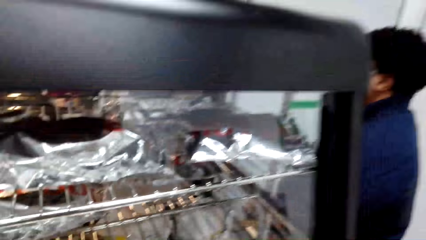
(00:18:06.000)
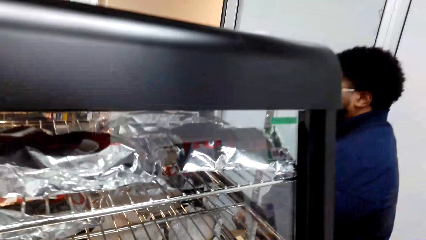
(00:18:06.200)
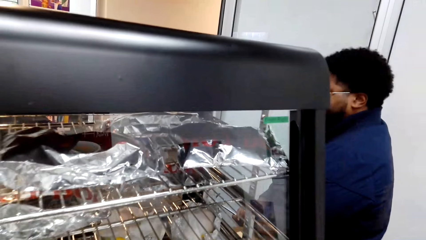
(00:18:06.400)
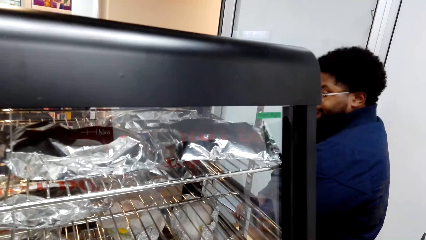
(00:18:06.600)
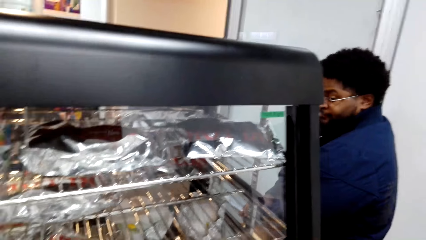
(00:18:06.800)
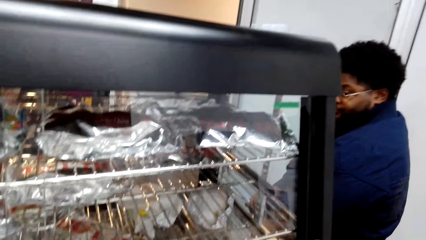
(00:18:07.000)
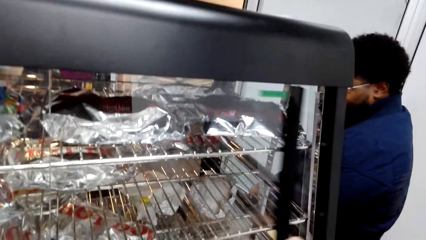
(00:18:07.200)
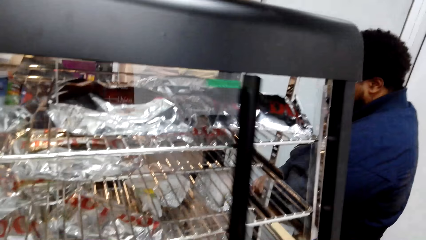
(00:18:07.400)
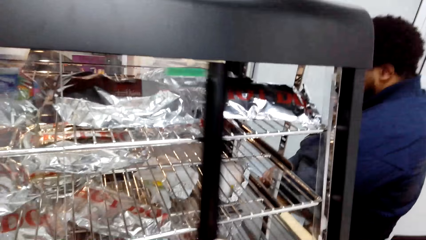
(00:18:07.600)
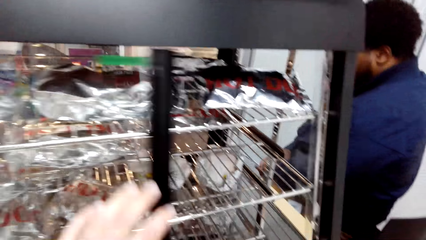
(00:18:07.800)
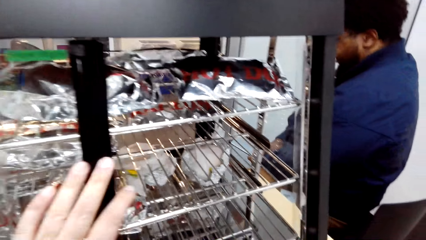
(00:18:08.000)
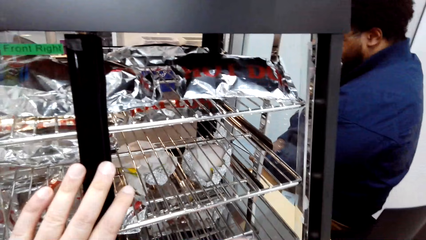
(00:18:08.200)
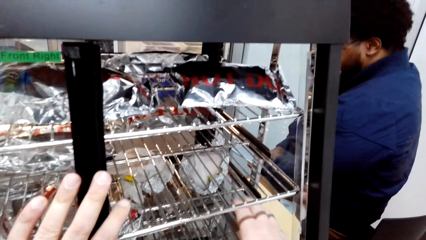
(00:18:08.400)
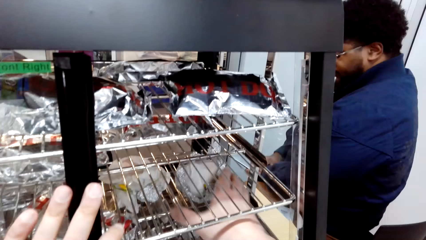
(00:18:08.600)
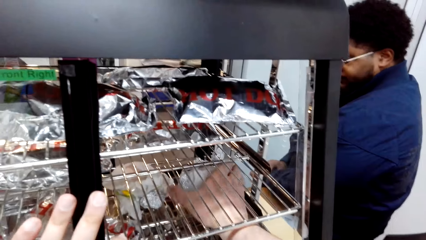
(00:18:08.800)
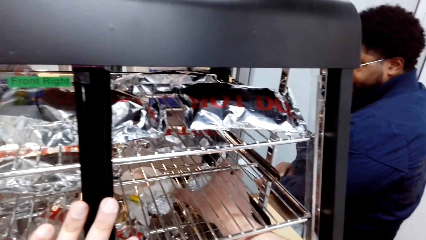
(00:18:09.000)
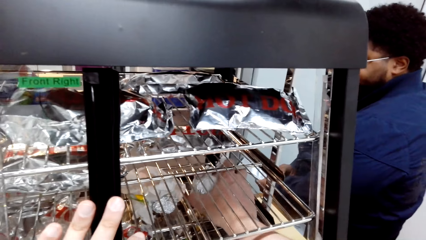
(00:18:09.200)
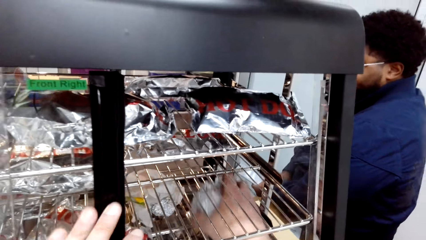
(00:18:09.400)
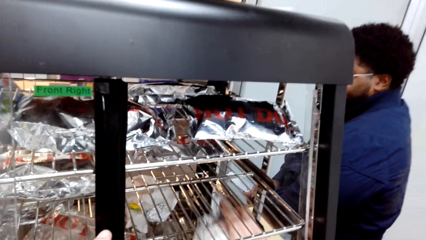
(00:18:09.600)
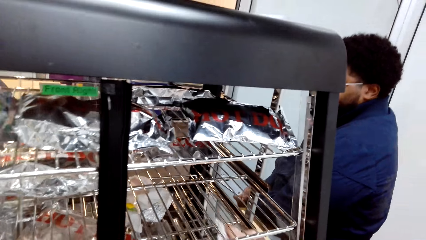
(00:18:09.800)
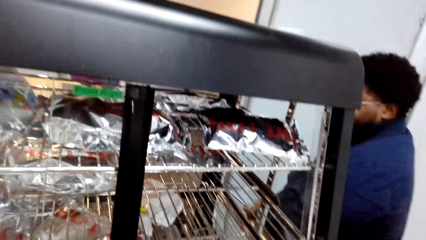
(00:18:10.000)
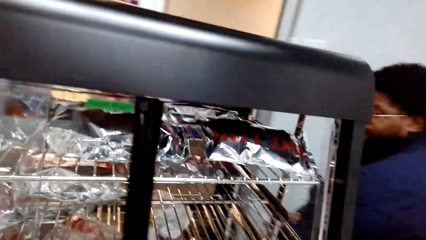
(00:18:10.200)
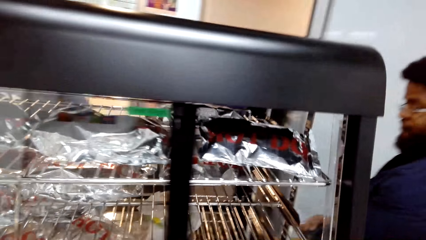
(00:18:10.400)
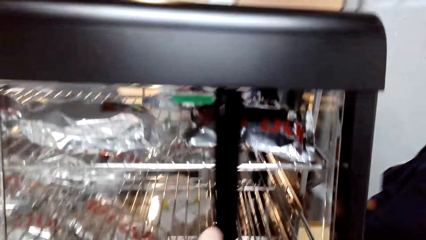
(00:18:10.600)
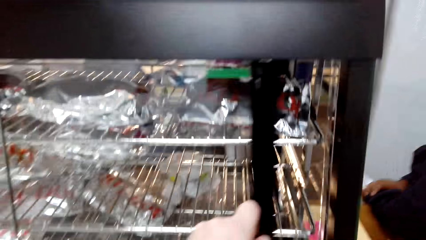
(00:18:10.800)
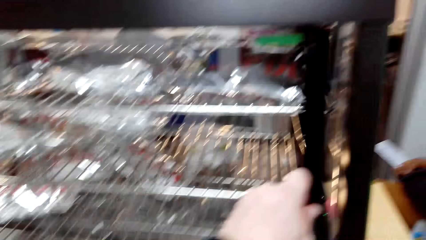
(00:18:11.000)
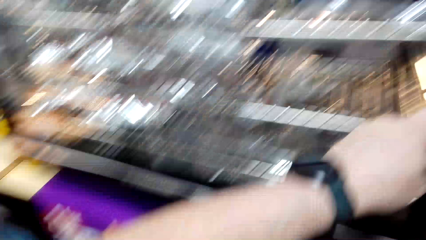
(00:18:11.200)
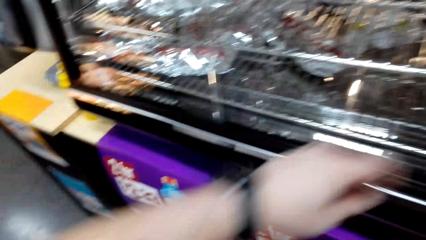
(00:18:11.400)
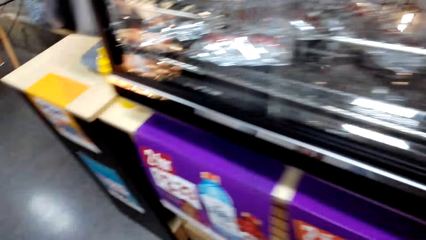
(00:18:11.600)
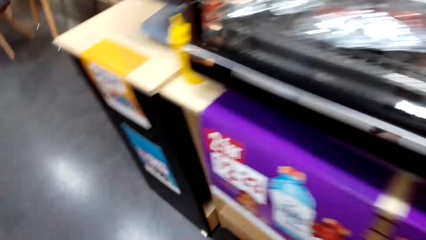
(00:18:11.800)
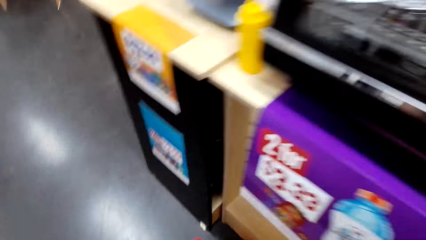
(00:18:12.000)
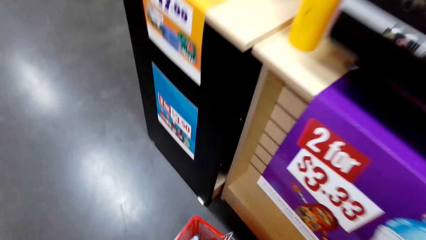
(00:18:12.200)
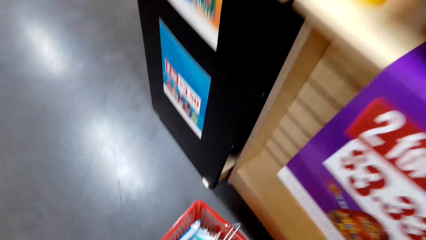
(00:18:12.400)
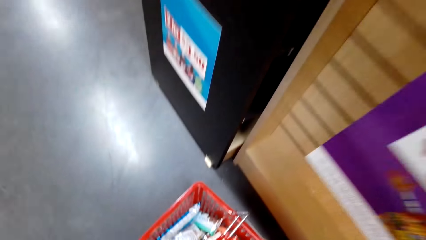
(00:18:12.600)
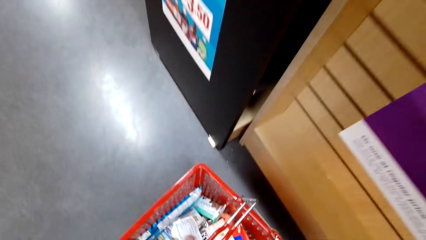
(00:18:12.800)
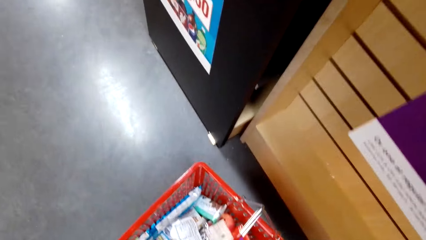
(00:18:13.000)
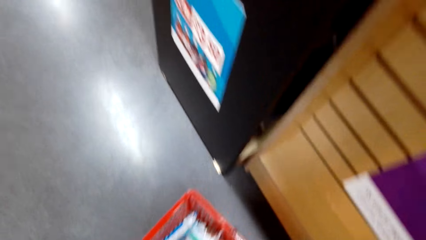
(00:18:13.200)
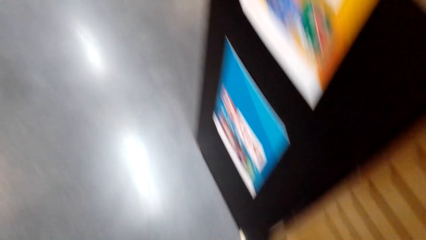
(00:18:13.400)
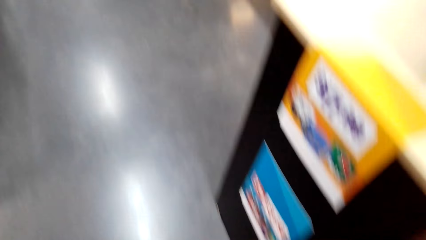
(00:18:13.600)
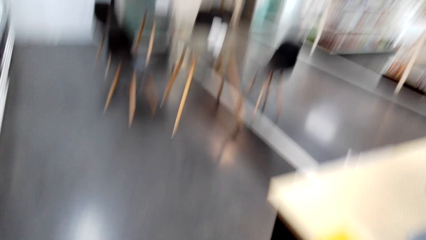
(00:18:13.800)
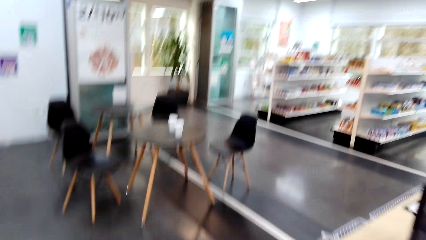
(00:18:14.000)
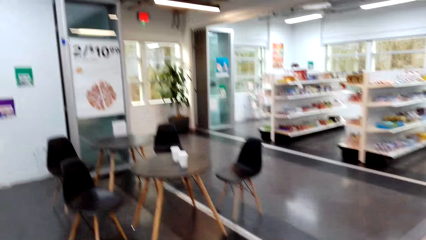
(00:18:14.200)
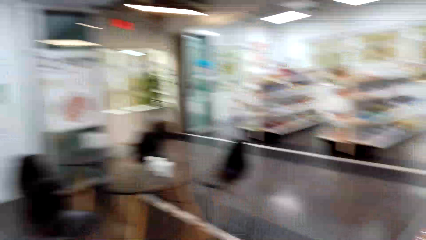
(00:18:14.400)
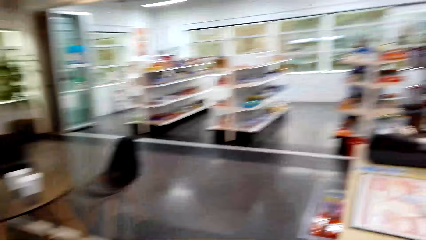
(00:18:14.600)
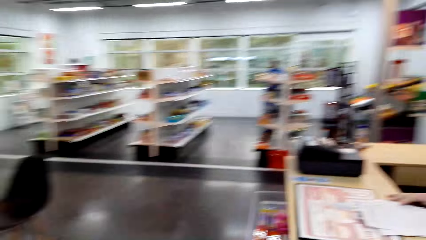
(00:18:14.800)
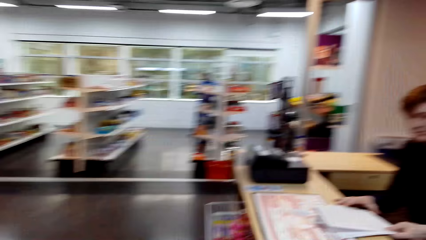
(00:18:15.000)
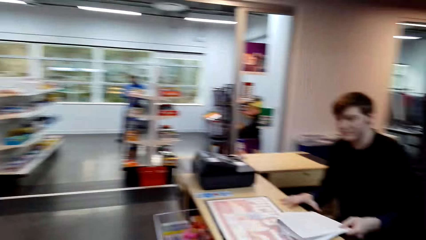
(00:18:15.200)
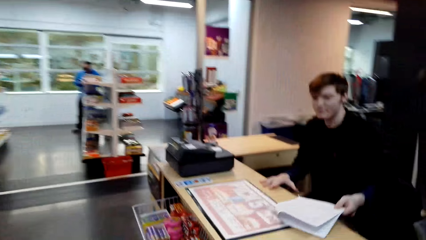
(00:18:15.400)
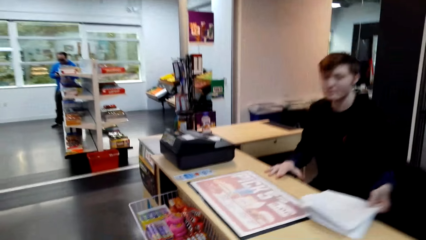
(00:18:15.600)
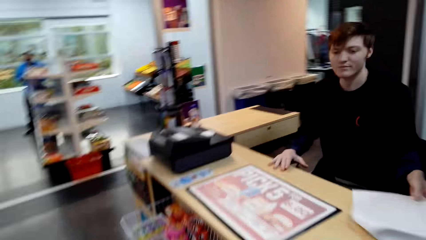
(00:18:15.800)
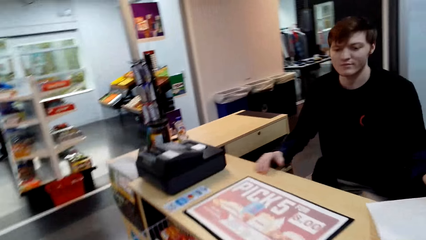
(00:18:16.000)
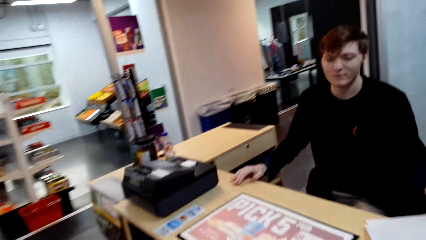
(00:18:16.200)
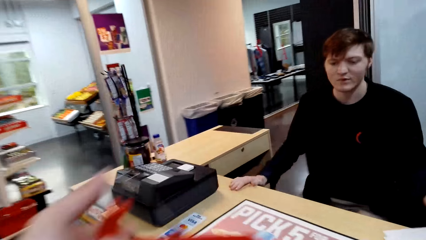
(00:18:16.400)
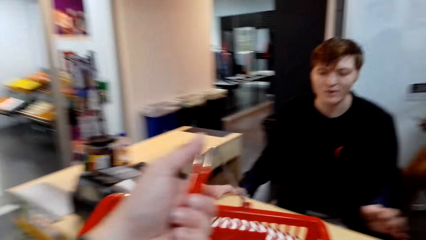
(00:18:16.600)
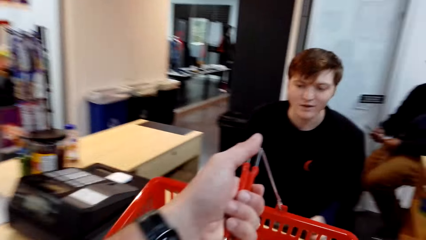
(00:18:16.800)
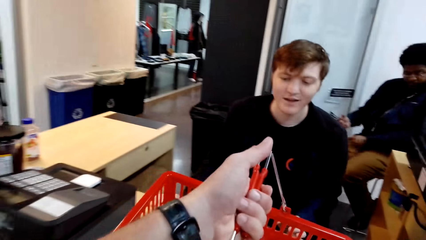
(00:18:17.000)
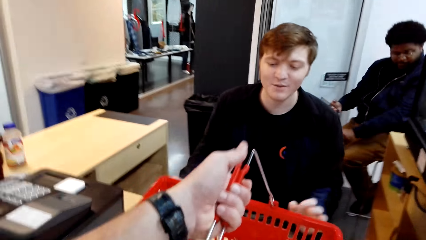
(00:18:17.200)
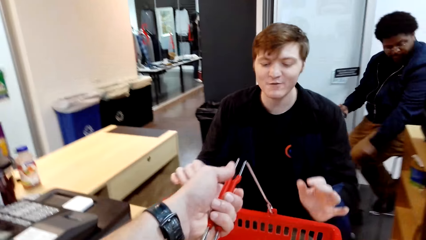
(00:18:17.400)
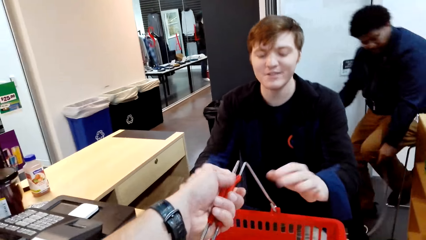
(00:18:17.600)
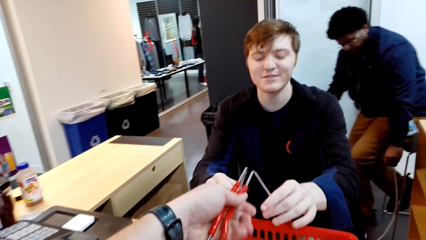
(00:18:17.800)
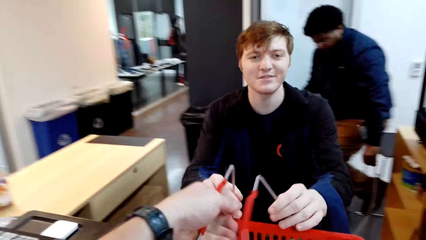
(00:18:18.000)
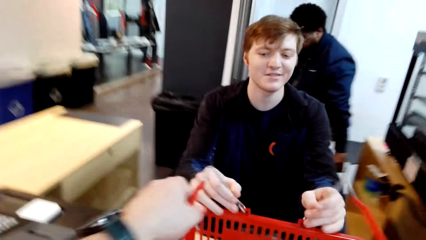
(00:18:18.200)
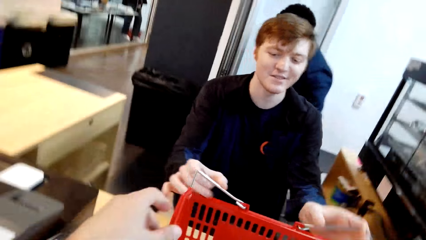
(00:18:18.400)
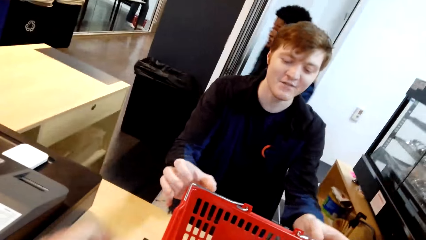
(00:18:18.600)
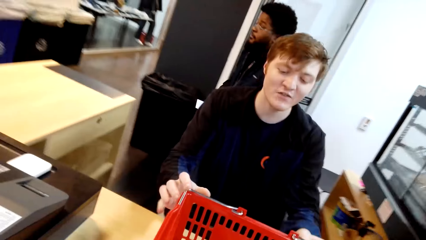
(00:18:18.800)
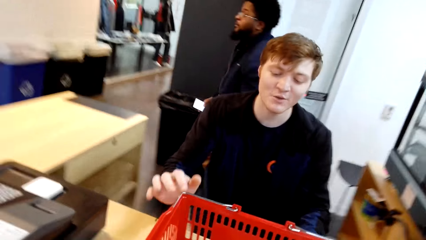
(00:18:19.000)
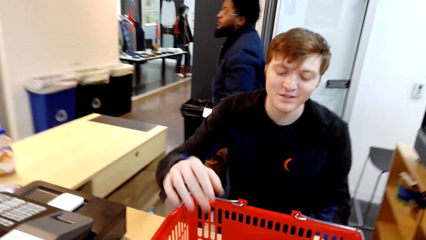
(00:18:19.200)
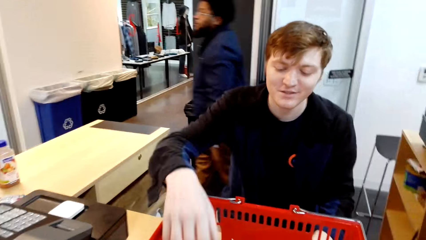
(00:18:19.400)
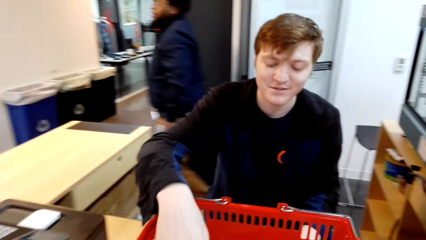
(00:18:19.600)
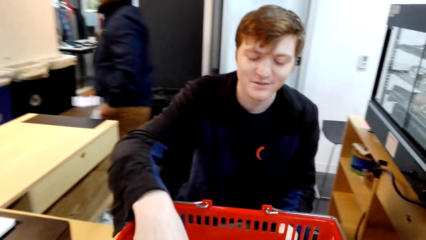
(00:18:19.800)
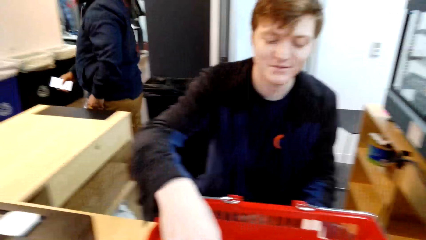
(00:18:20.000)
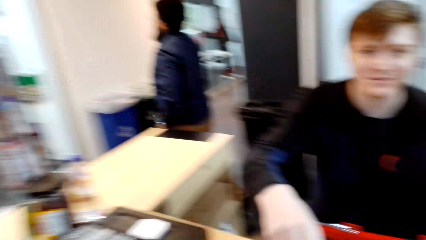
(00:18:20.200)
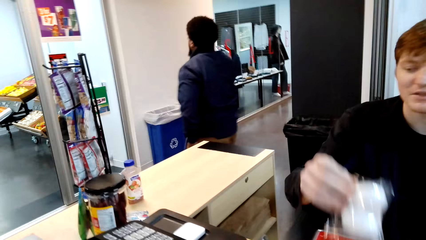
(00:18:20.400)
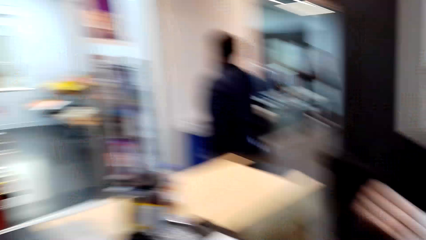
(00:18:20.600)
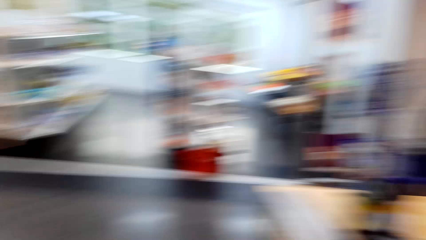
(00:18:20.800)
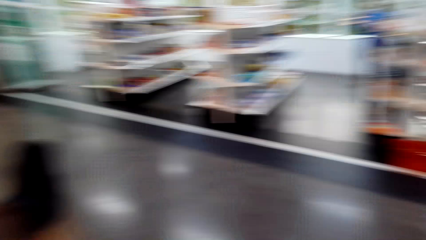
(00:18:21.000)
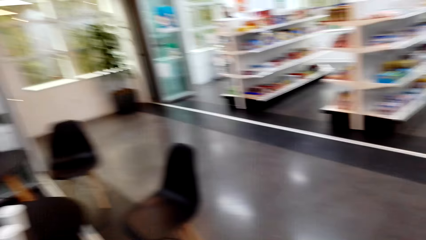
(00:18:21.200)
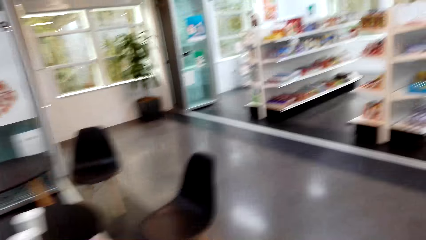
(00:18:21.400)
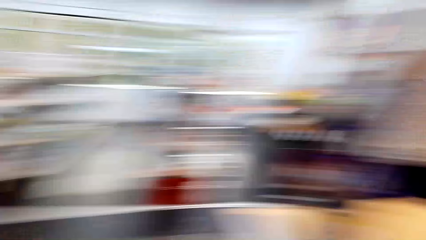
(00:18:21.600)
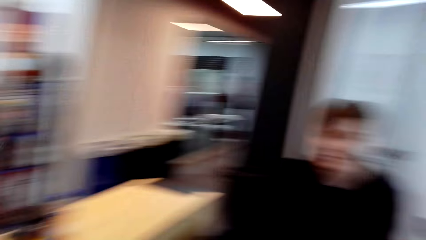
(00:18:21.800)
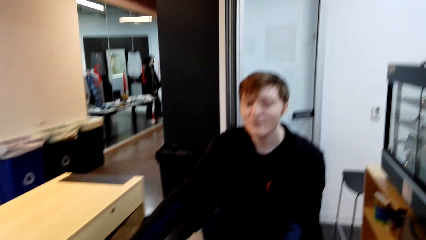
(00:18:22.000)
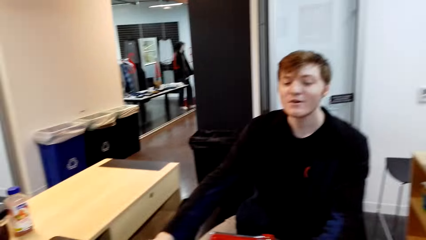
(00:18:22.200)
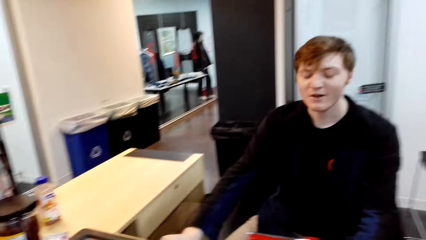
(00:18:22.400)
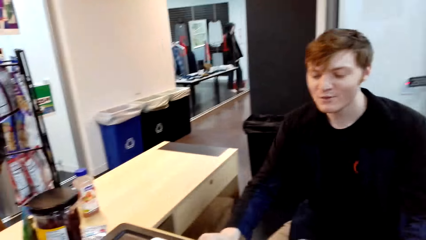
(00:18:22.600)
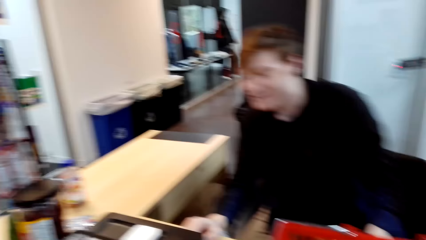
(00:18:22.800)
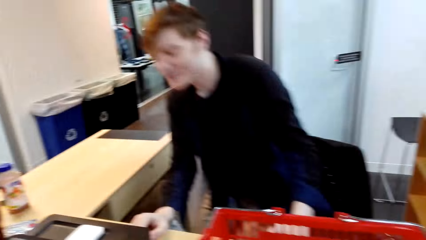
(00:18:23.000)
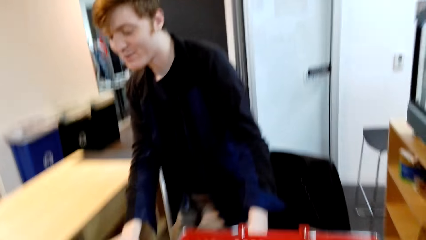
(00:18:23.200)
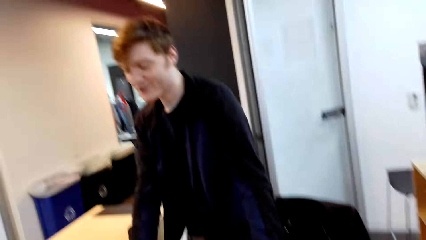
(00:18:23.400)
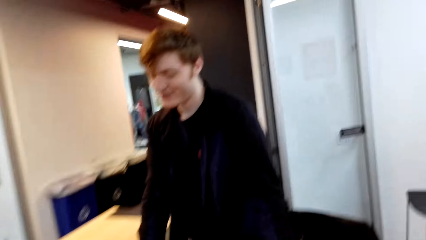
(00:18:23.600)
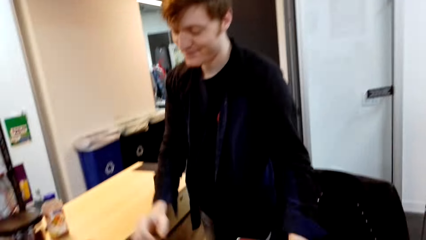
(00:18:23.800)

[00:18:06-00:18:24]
The camera wearer opens the hot dog shade. They pick something from the hot dog shade. They close the hot dog shade. They place the object in the basket trolley. They pick up the basket. They move around the supermarket. They place the basket on the billing counter. They talk with a man. The man picks the object. The camera wearer looks around the supermarket.
